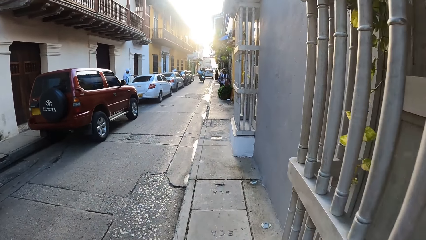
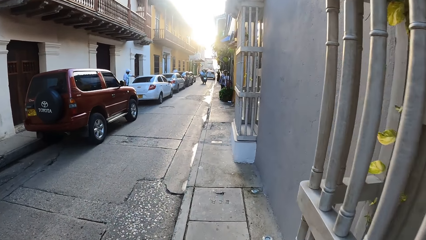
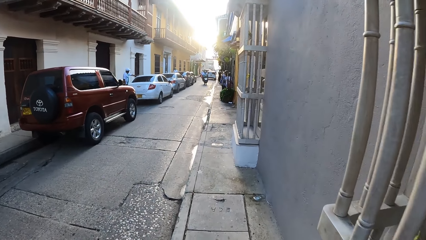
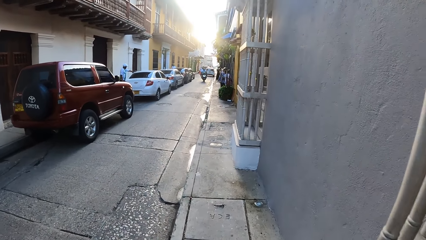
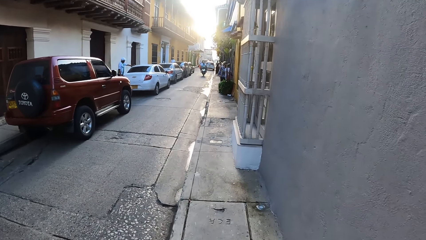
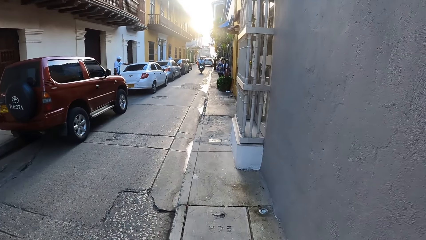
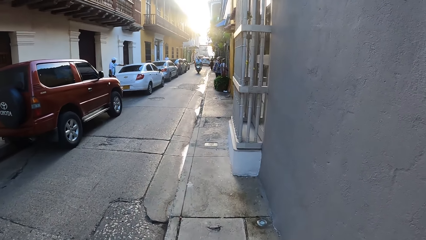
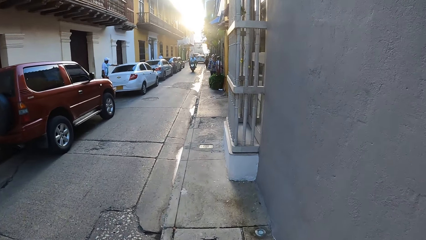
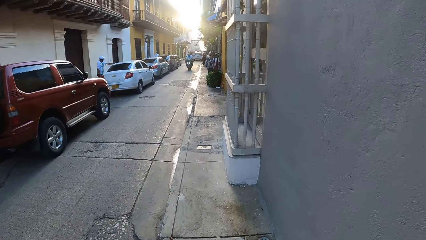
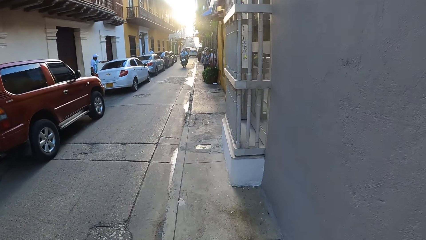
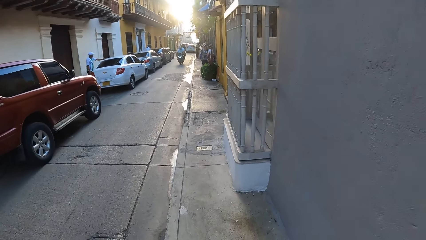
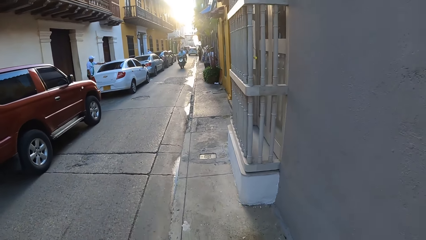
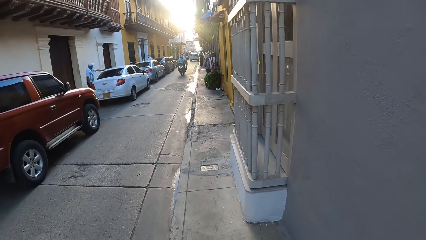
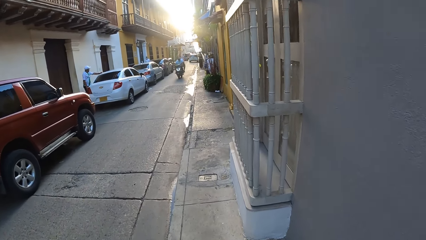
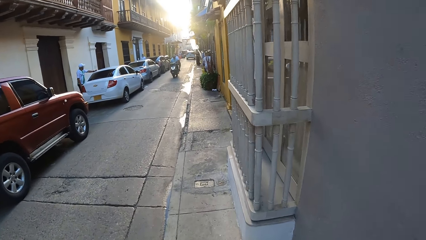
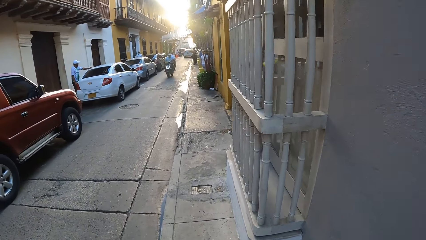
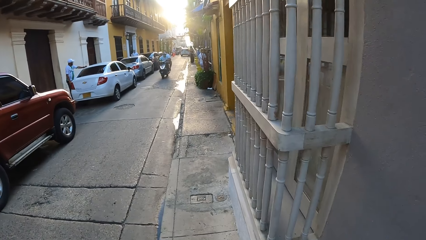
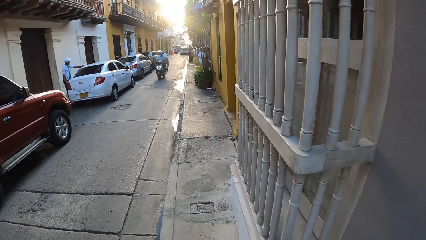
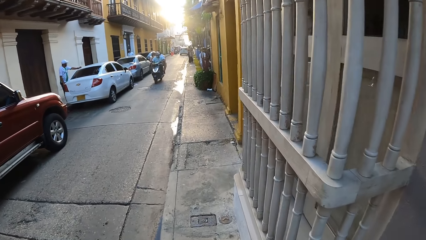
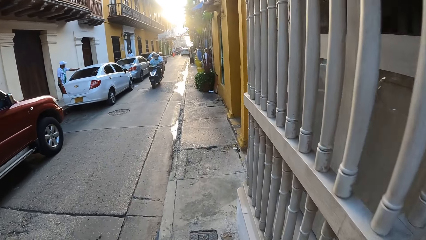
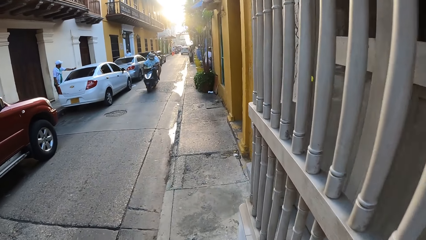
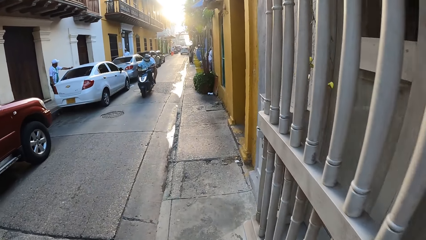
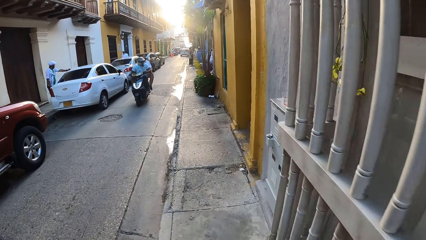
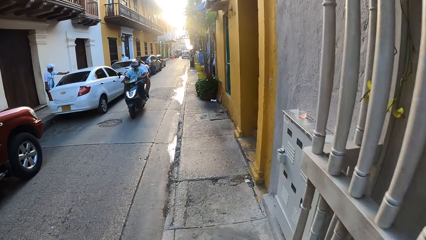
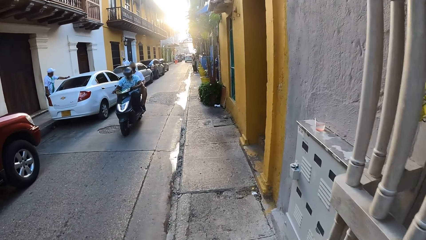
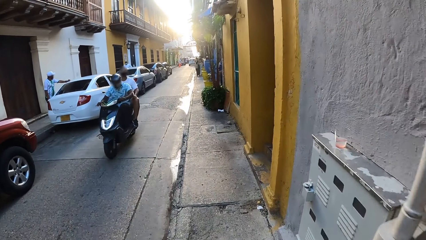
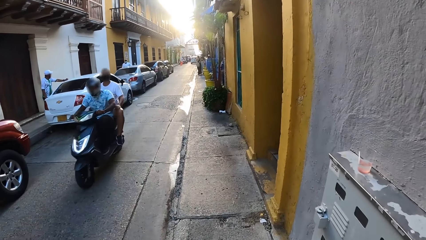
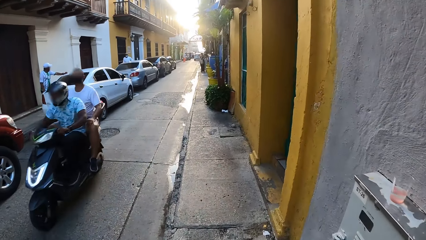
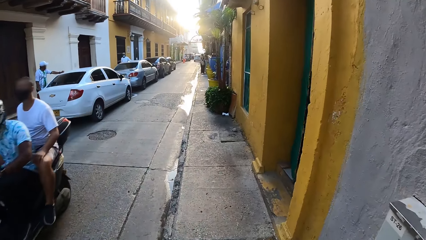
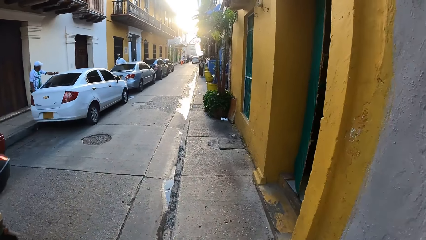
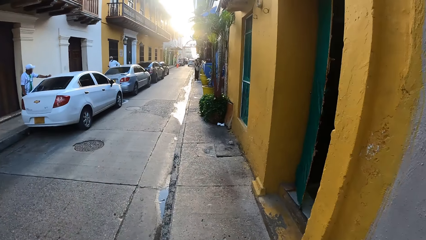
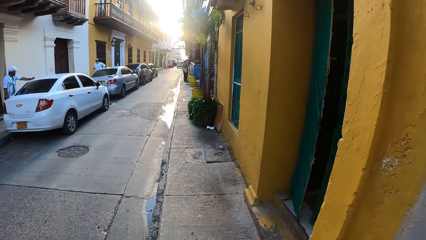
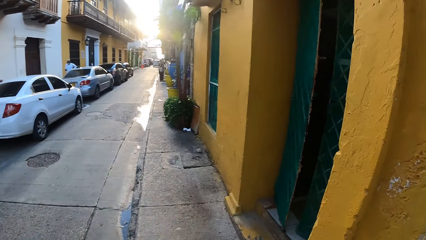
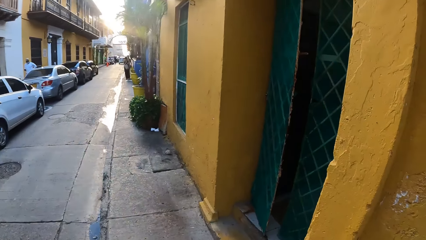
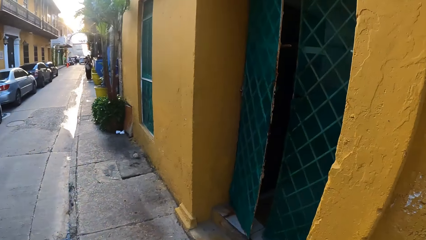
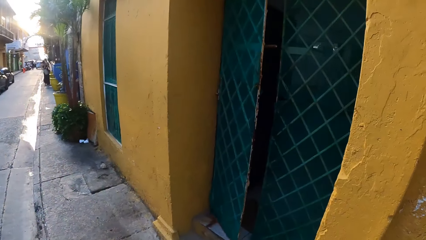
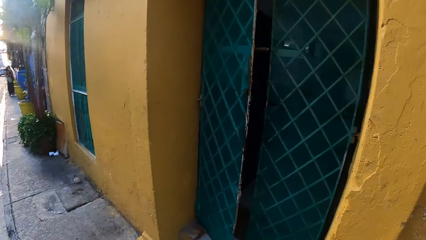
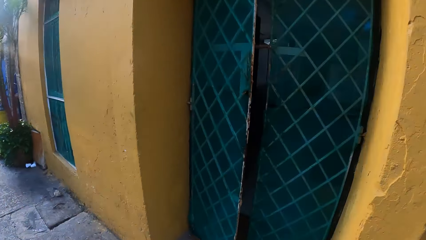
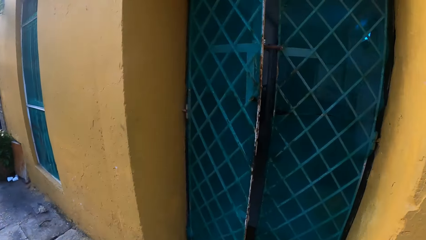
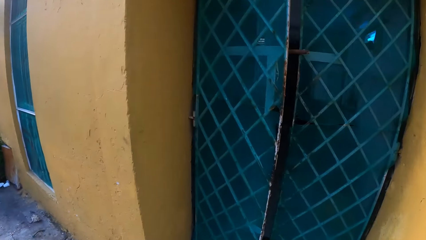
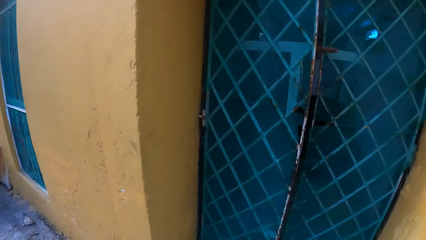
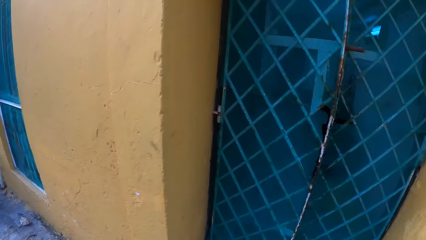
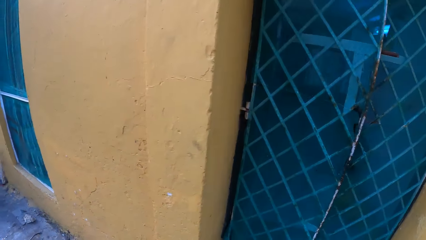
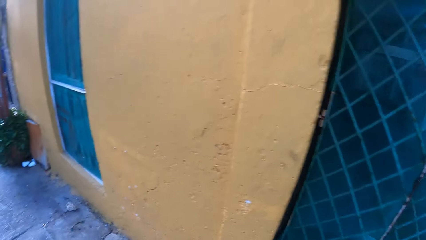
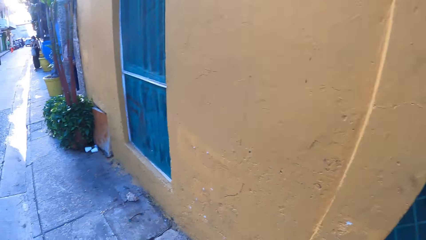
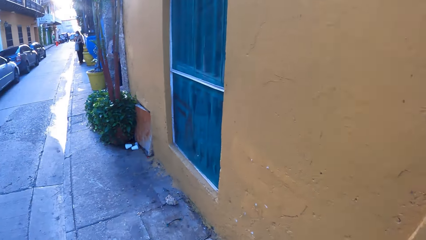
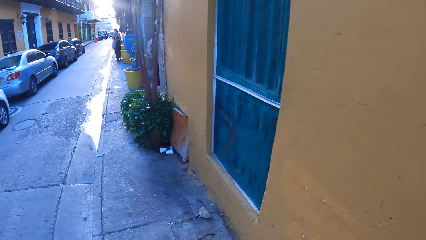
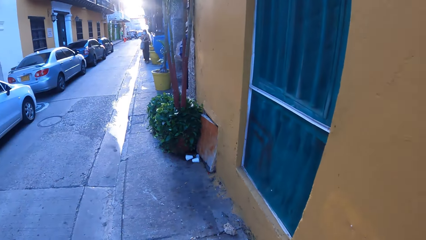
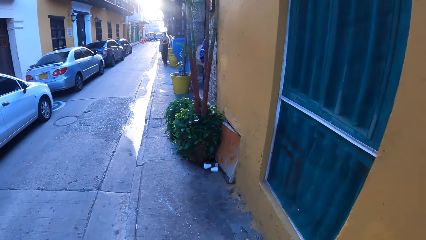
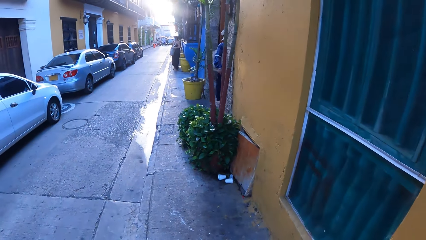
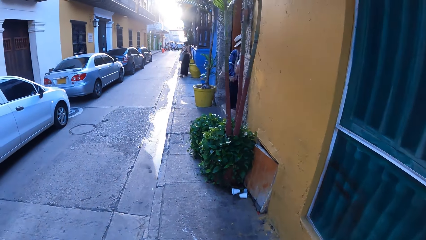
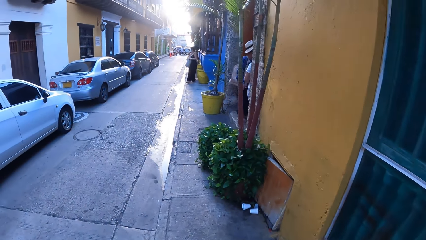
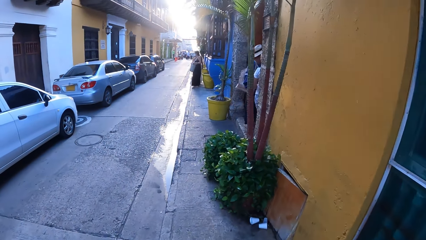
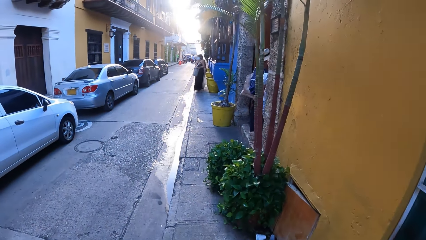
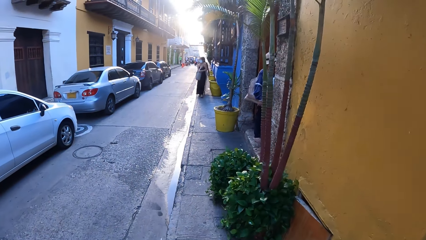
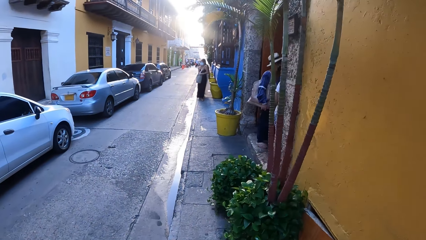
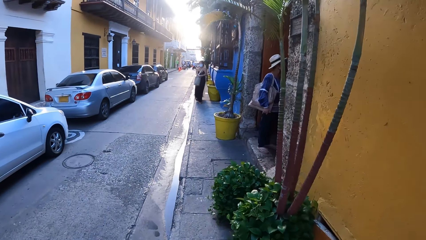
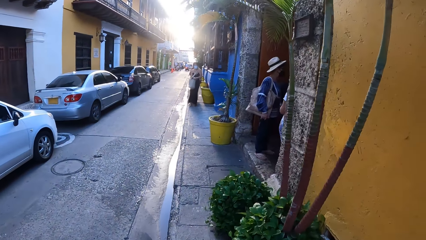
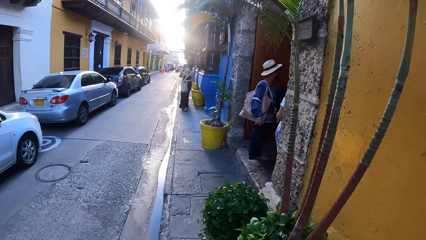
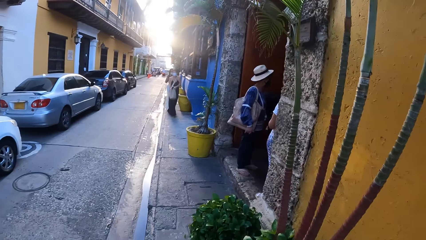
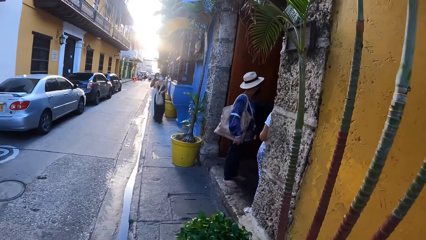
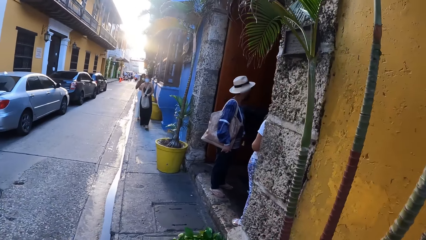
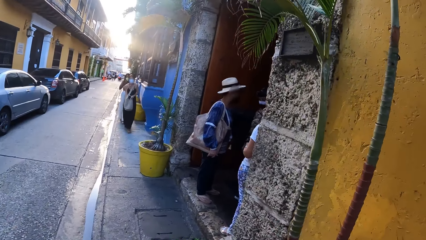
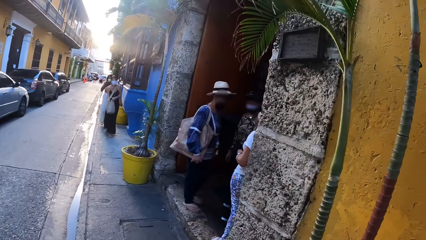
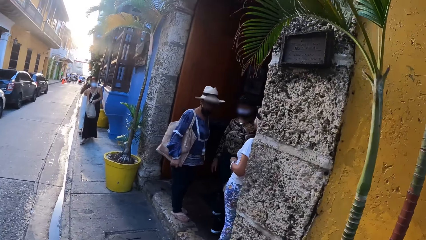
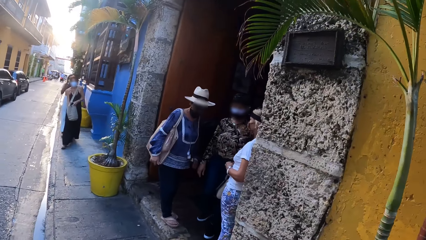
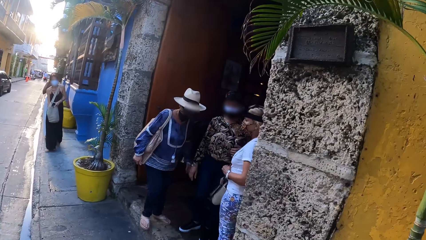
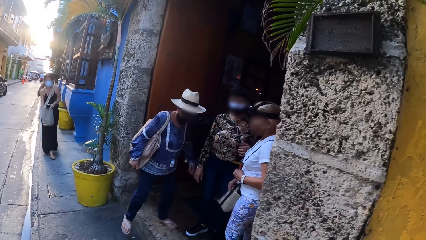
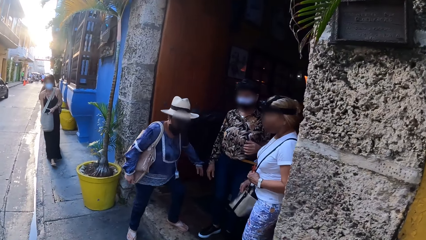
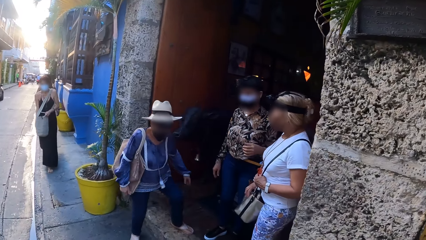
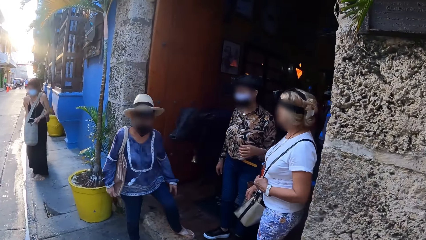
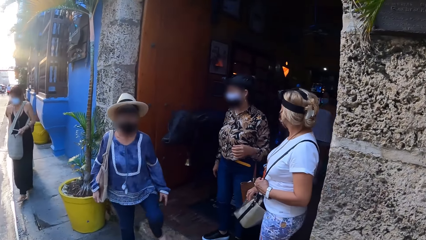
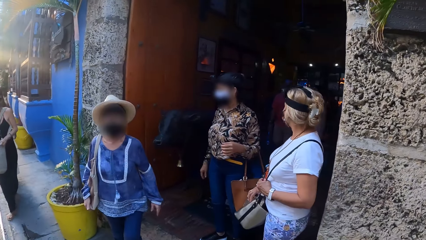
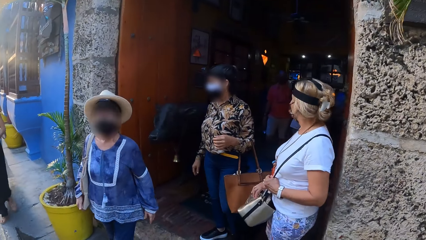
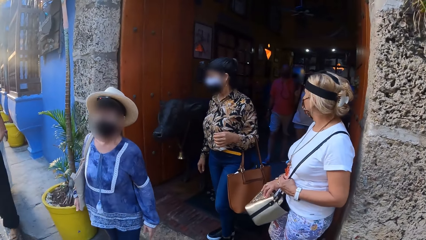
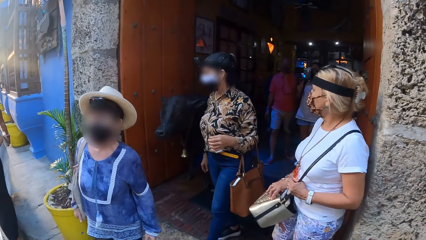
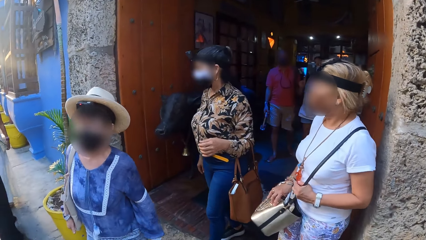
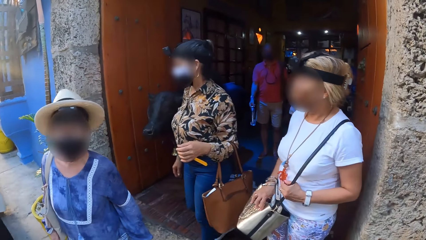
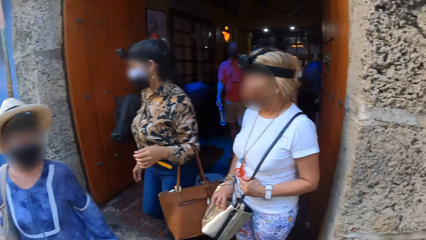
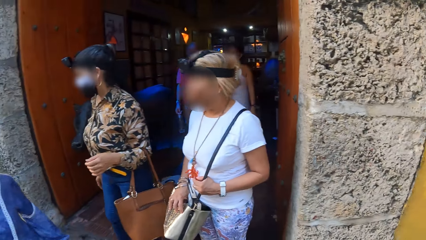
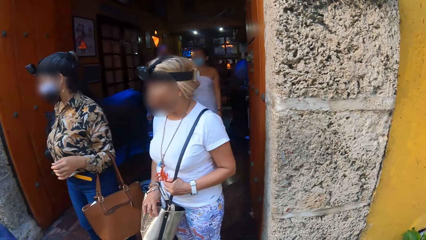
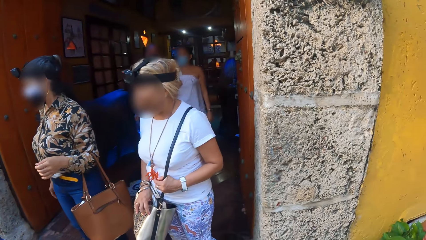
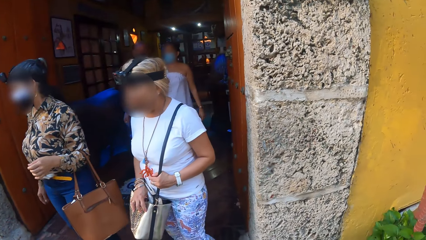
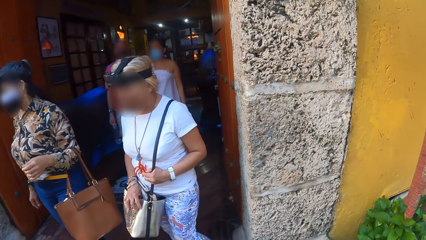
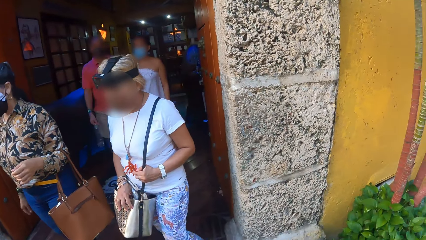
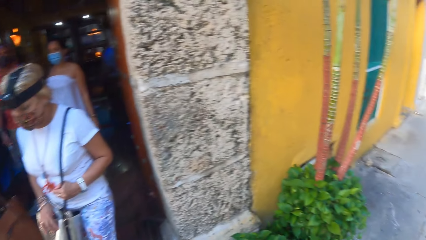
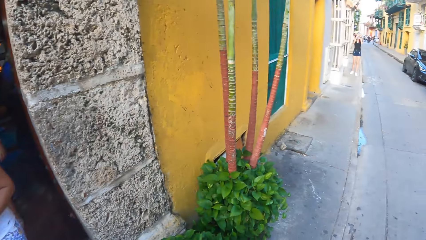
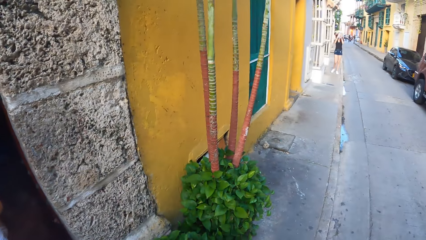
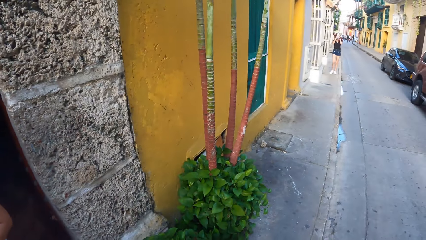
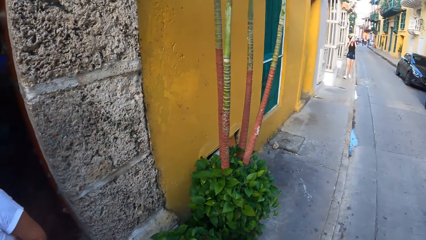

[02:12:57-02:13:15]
A person gets into a house. Another person gets in the house. The camera wearer walks towards a casino. A third person comes out of the house. The first person walks. A woman stands at the casino entrance. Another woman stands at the casino entrance. A third woman stands at the casino entrance. The second person comes out of the house. The third person walks. The camera wearer stands at the church entrance. The second person walks.
